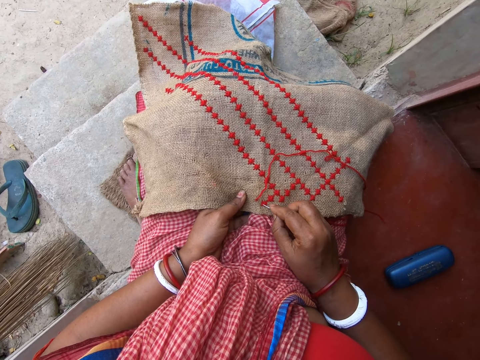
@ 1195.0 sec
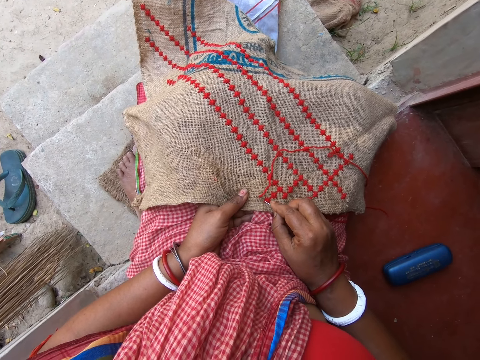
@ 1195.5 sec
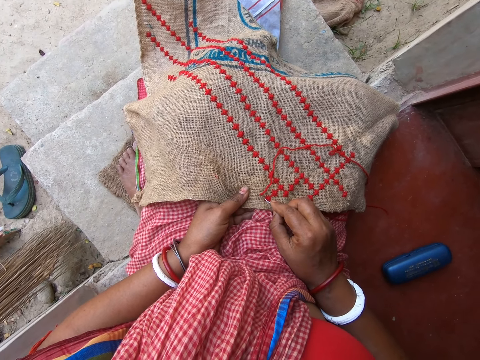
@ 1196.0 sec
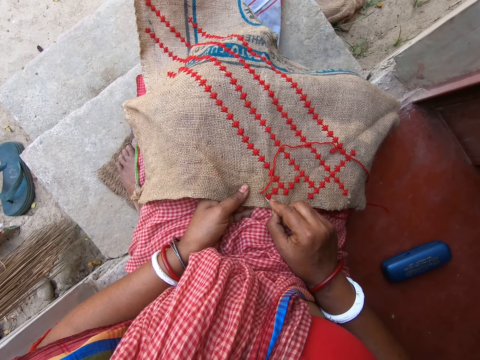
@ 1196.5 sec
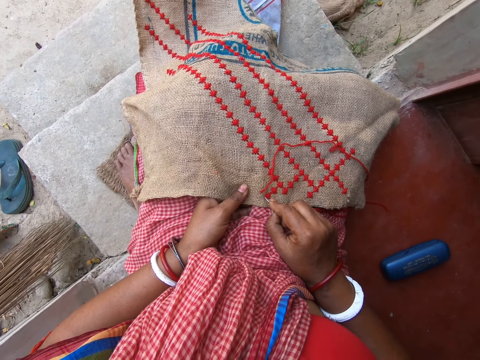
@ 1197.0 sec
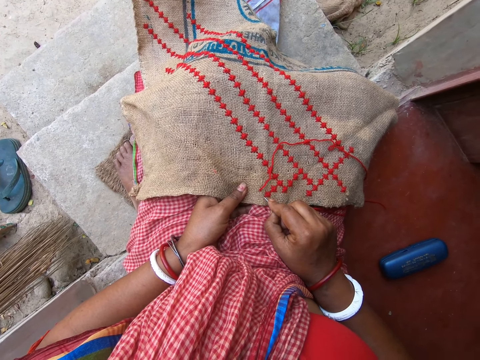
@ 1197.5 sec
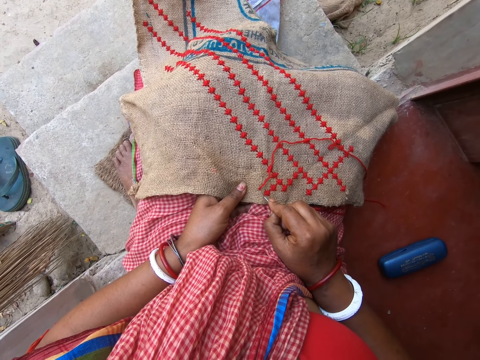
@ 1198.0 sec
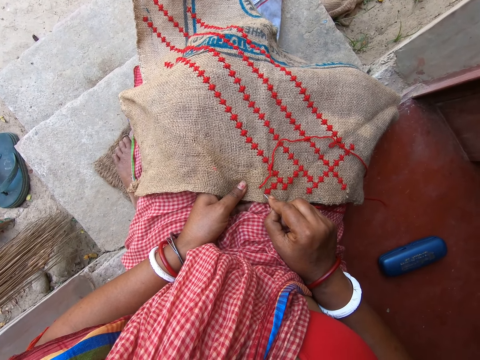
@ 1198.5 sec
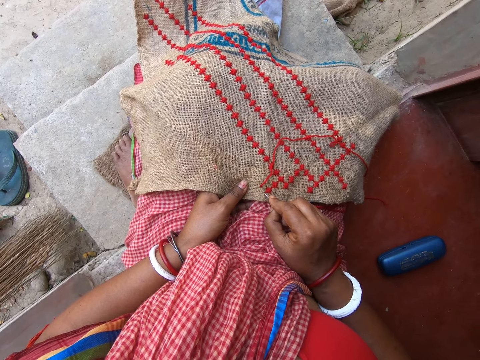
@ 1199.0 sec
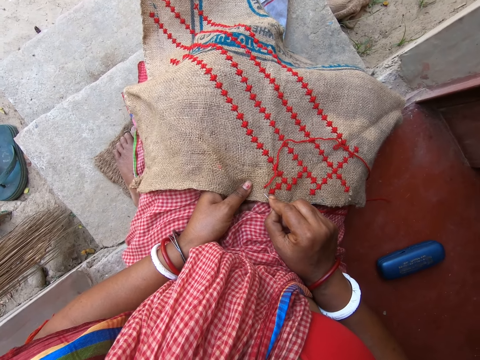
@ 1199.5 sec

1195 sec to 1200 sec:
The camera wearer embroiders the fabric with the threaded needle in her right hand.

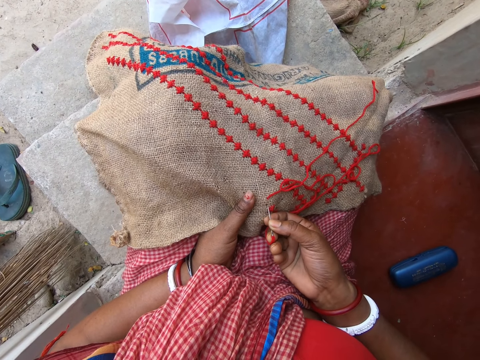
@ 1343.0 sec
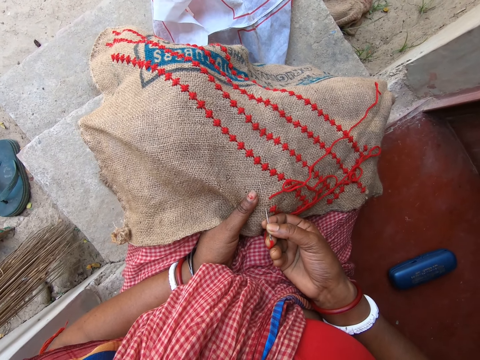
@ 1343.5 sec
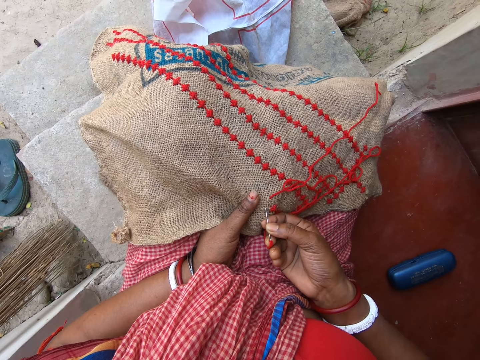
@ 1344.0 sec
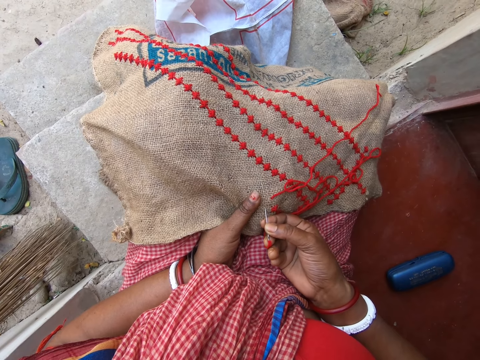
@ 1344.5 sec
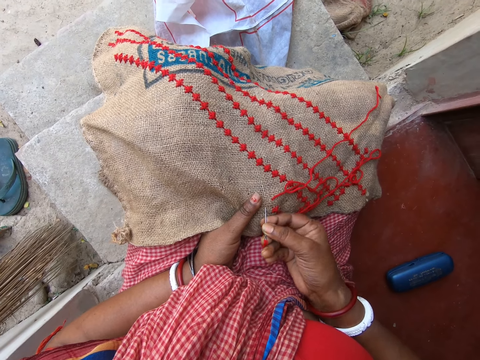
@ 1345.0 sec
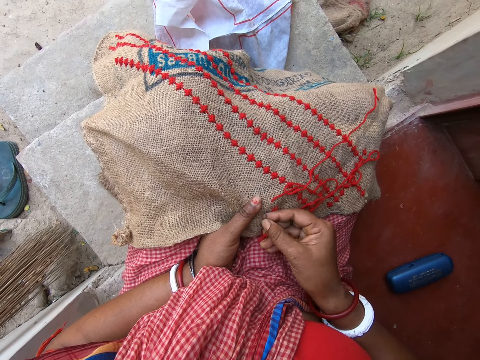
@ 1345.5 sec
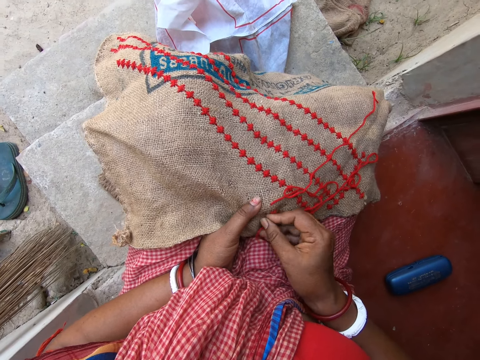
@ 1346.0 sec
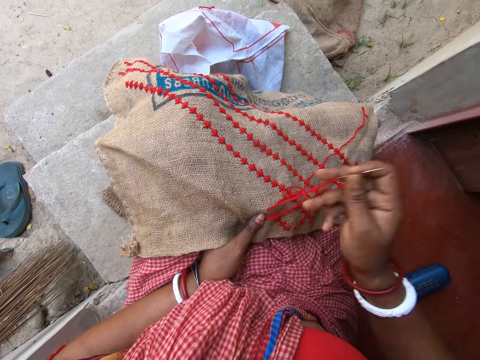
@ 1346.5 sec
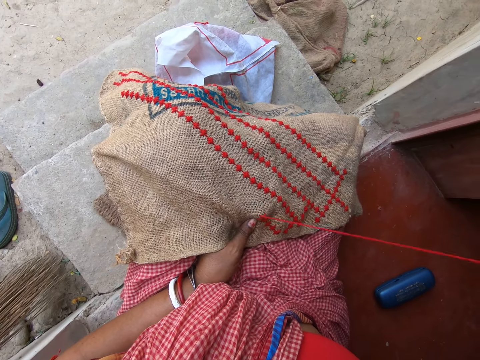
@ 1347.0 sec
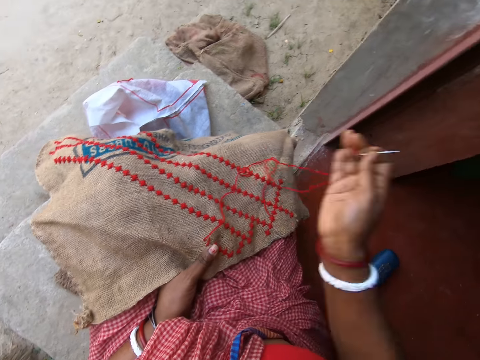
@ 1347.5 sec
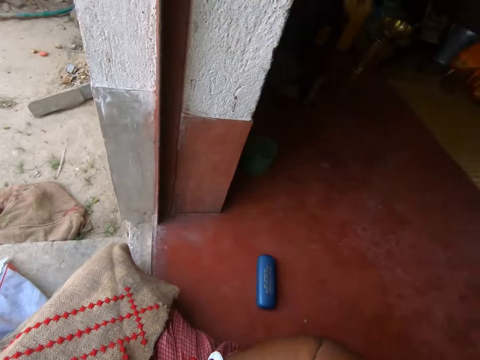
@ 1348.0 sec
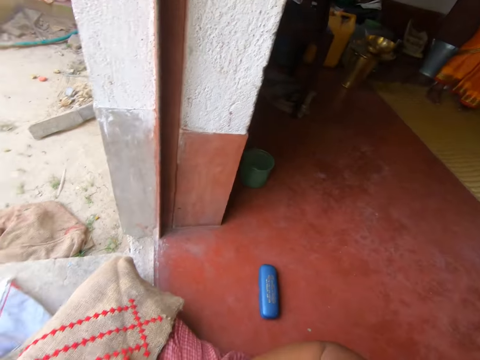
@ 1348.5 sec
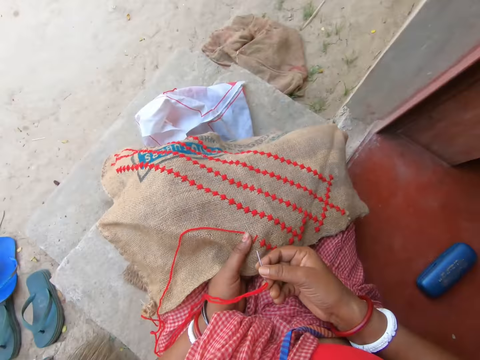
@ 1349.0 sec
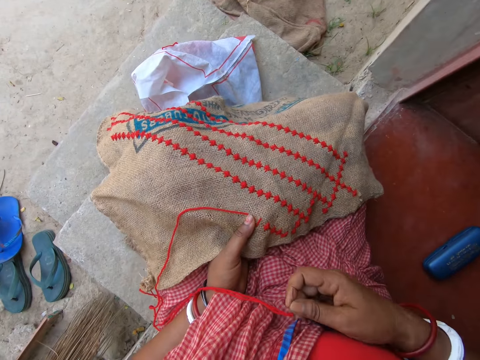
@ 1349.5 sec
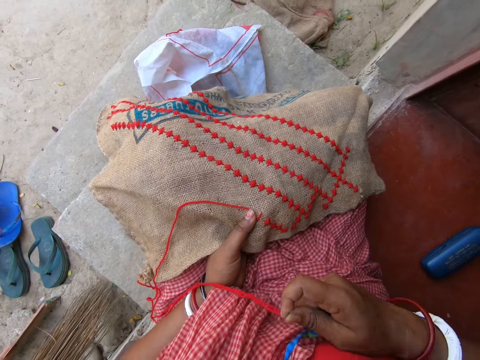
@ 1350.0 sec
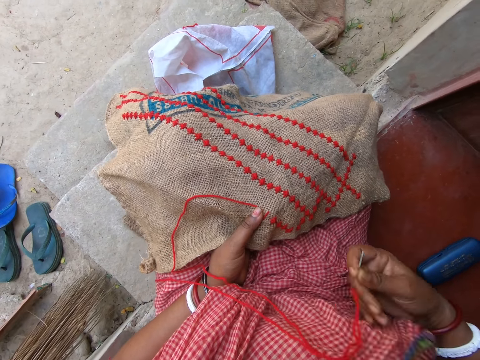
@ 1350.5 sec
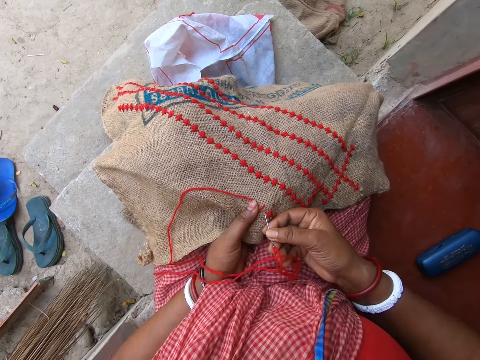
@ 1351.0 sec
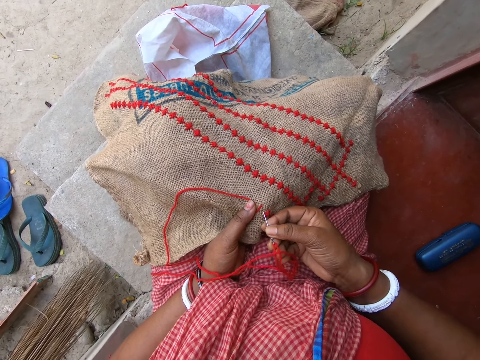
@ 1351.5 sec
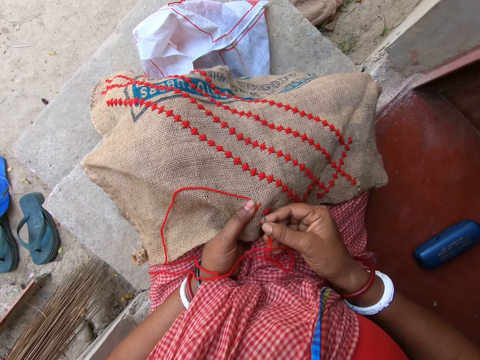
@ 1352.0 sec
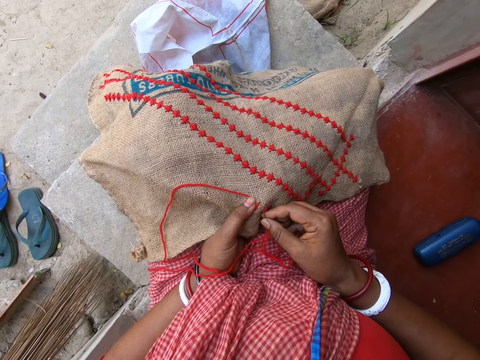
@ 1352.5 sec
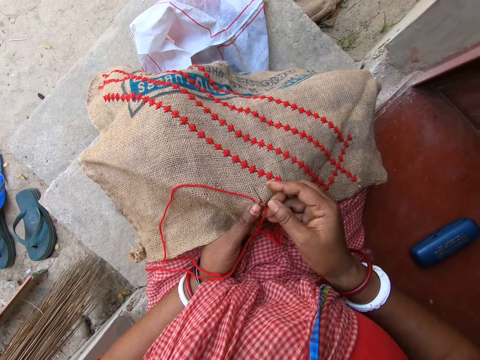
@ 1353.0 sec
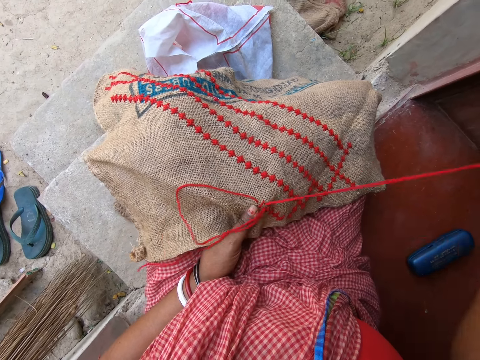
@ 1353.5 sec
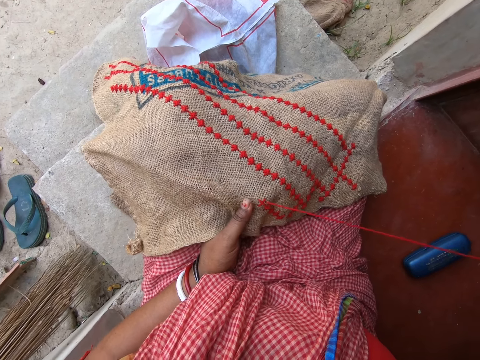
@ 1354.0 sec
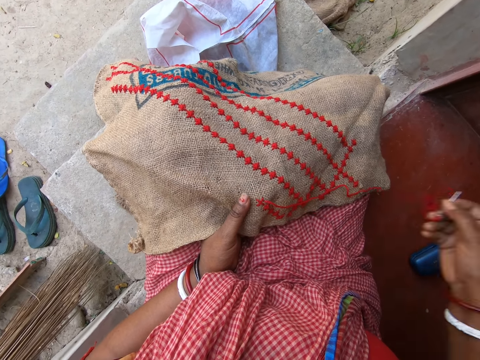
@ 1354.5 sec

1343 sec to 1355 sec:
A woman converses with the camera wearer. The camera wearer looks around the house. They knit a mat with a needle.

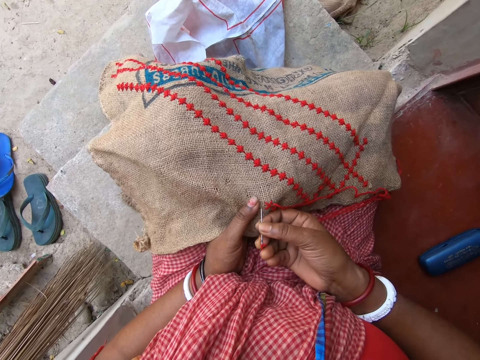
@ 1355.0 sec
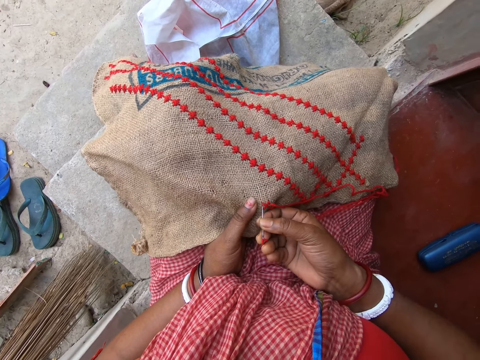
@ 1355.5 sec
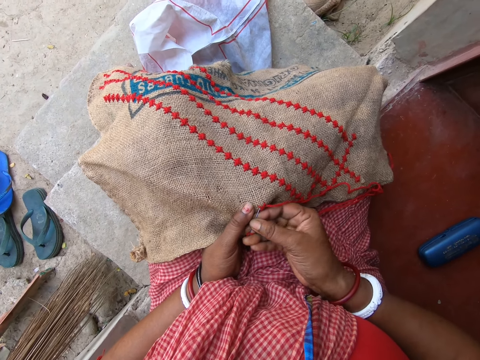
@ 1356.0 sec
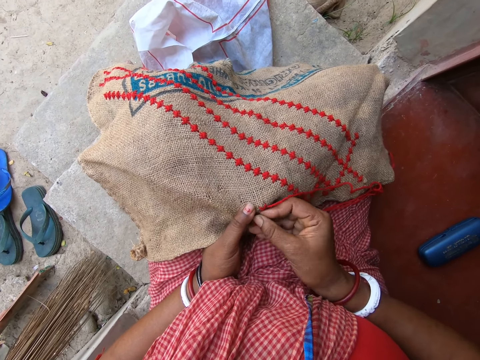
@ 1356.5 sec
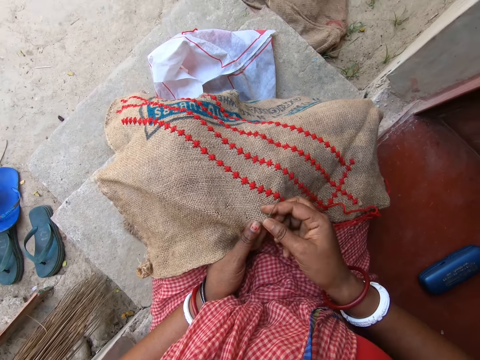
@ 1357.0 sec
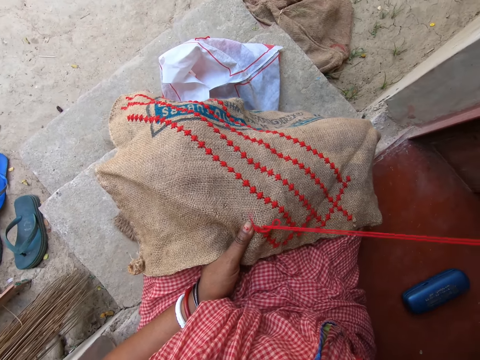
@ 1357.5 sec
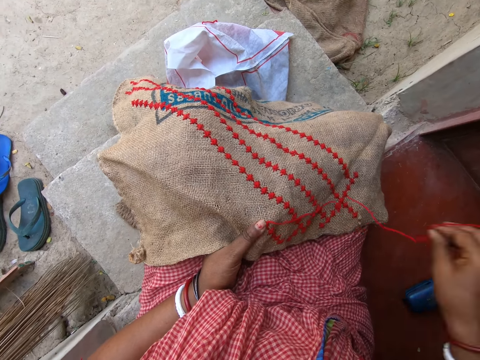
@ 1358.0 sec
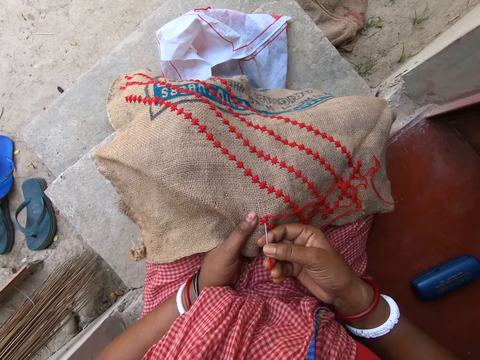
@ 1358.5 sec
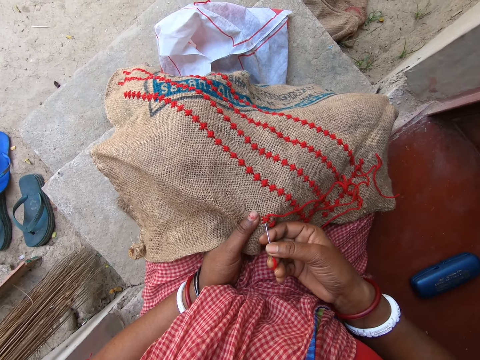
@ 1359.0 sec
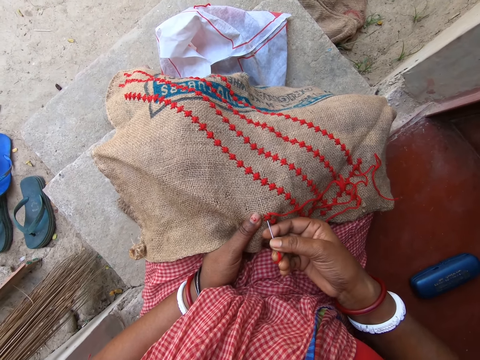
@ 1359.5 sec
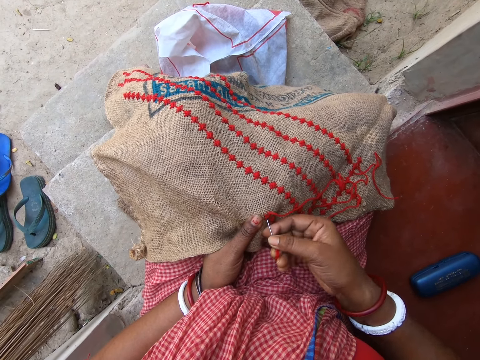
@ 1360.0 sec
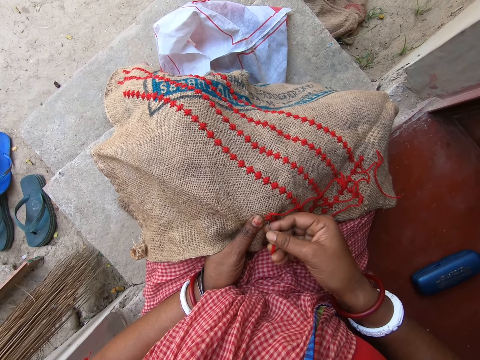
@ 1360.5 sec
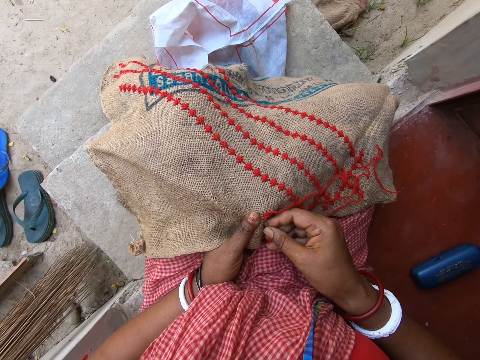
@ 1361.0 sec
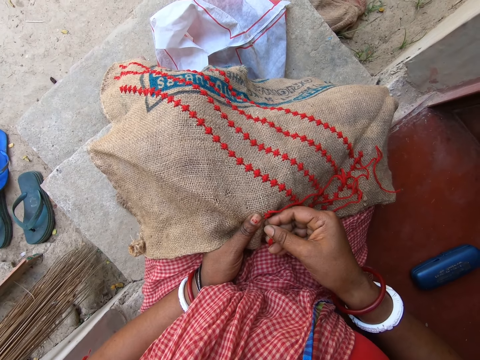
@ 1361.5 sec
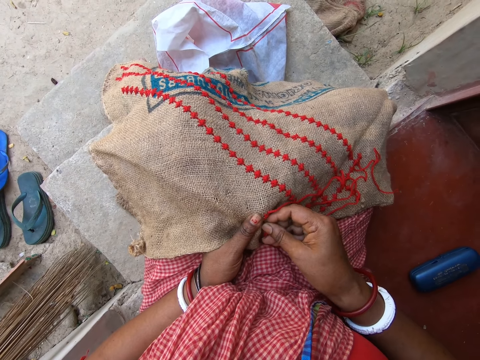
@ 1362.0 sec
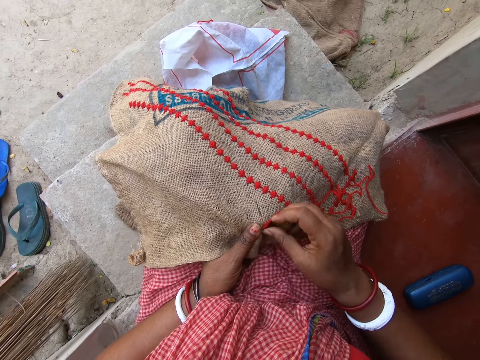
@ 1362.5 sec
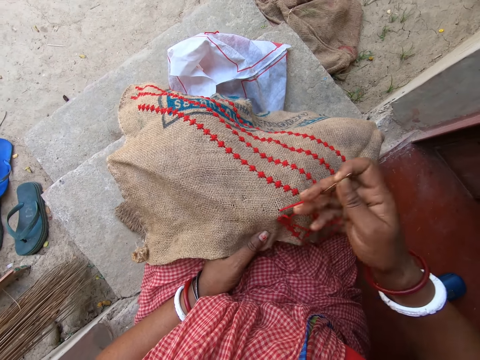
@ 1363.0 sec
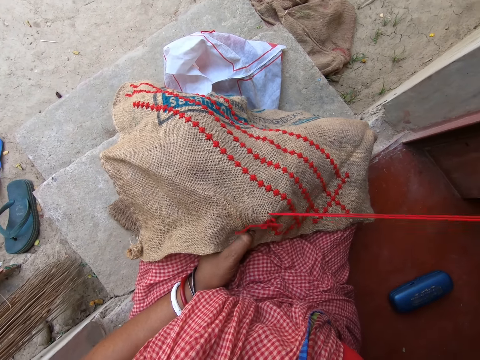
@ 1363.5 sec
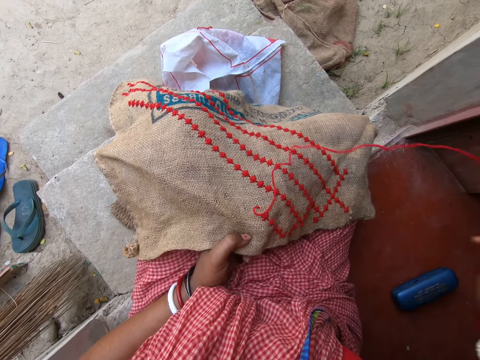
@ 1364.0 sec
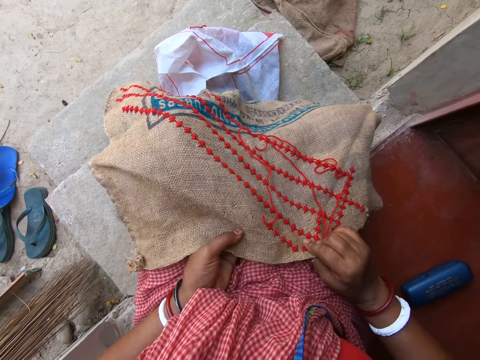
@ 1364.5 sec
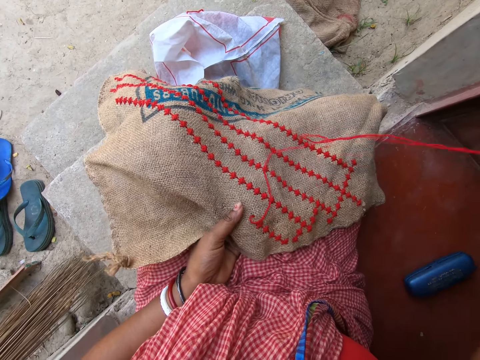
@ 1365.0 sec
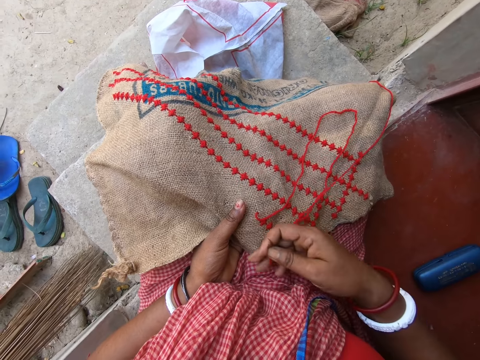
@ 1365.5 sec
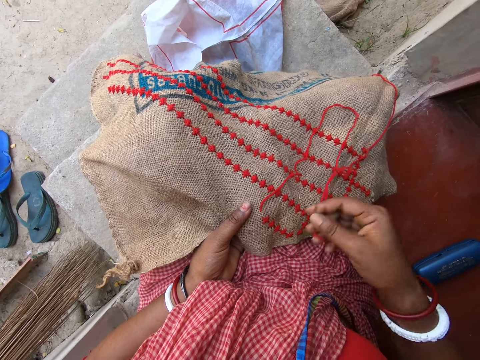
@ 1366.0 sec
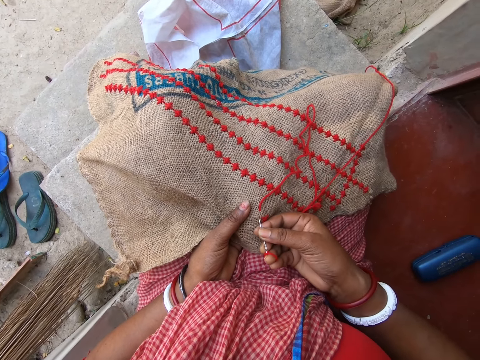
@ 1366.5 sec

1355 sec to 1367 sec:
The camera wearer dialogues with a person. She knits a mat with a needle. She dialogues with the person. A woman interacts with another woman. The camera wearer dusts off the fabric on her legs with her right hand. She pushes the sewing thread. She sews a pattern on the fabric with the threaded needle in her right hand.
